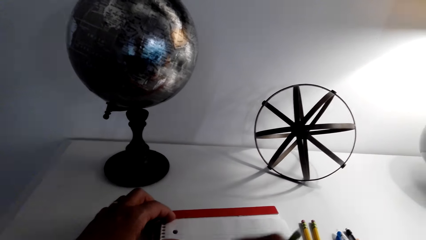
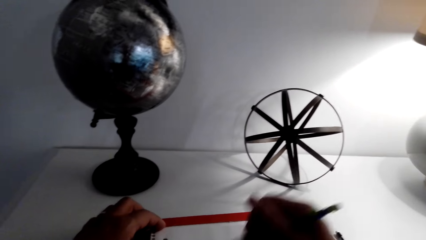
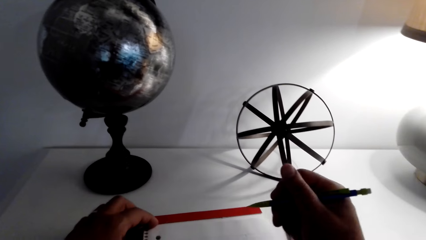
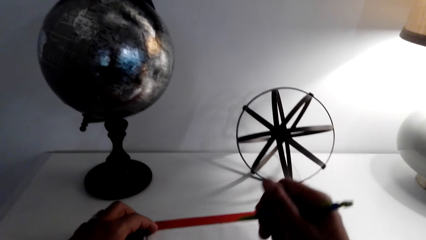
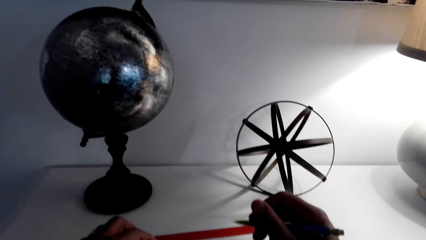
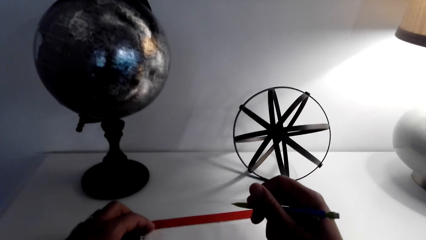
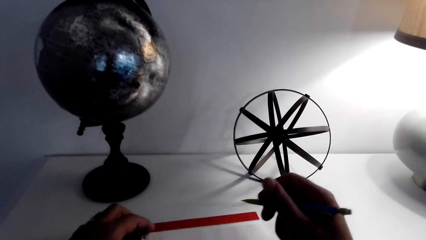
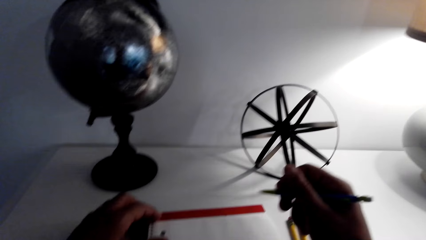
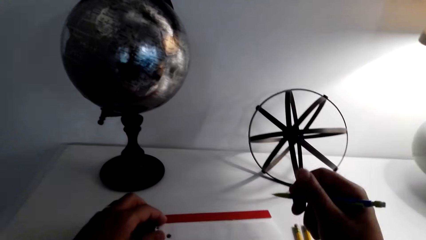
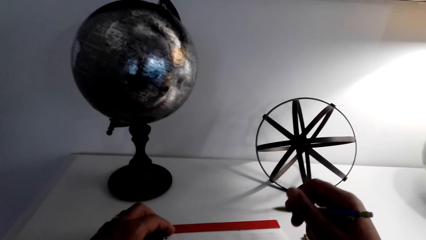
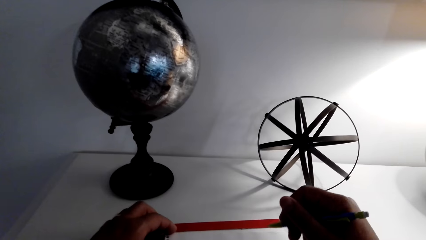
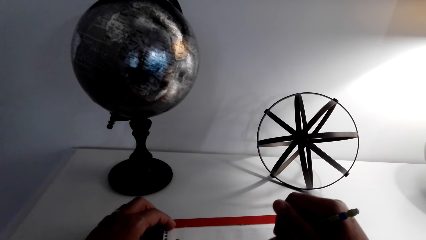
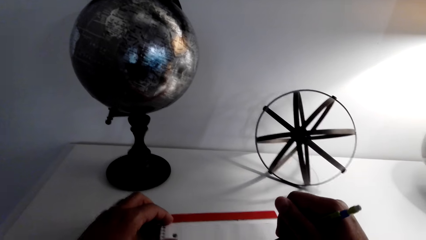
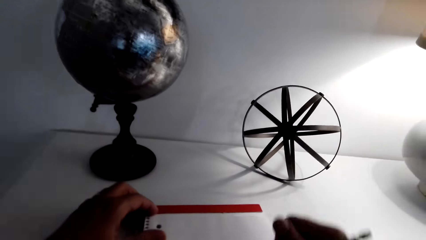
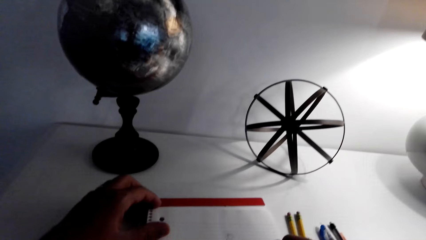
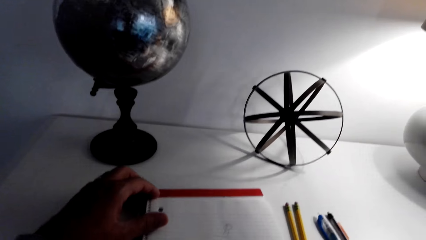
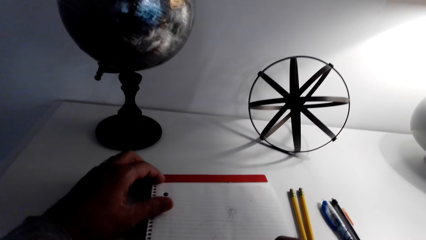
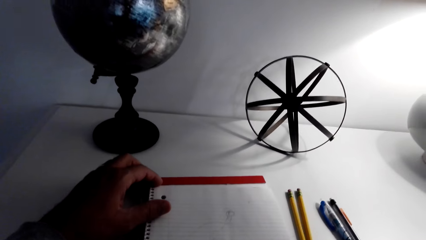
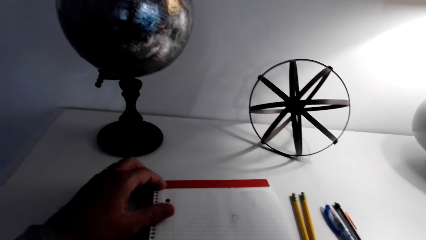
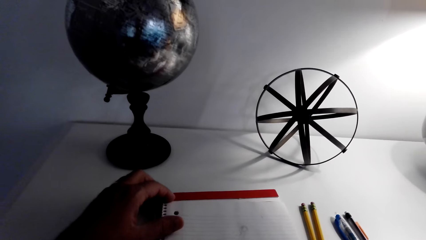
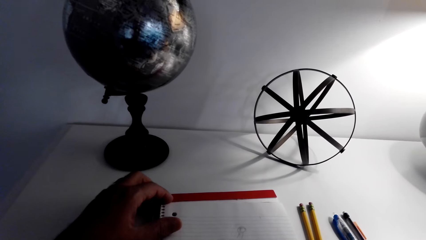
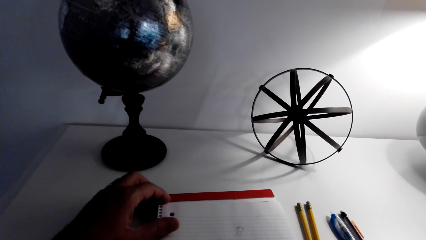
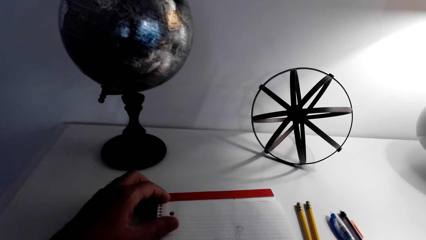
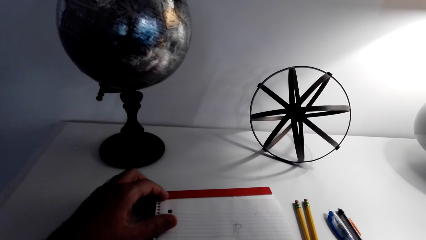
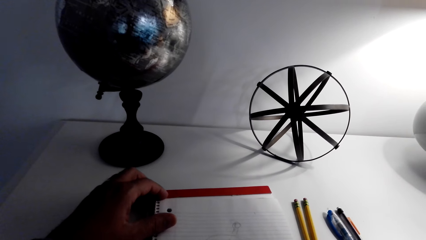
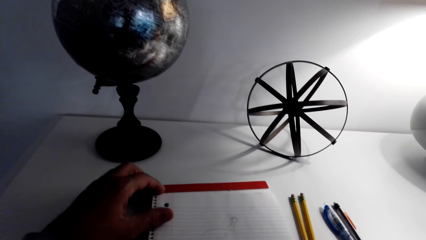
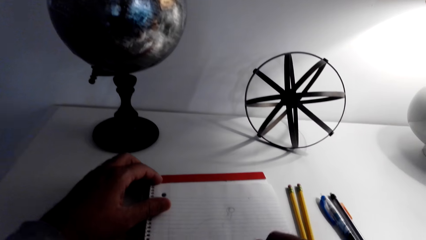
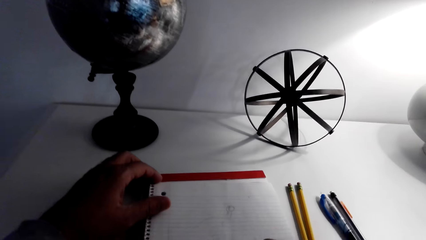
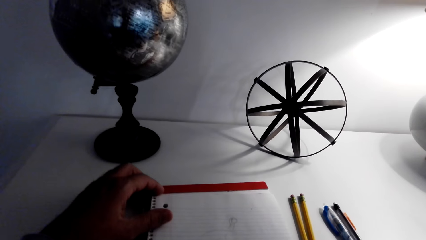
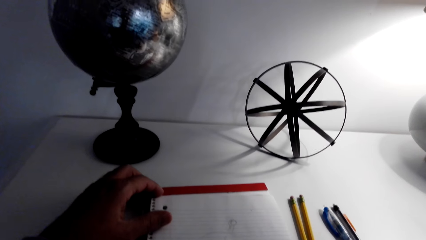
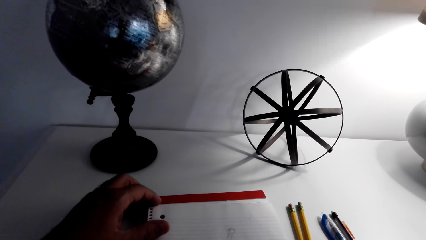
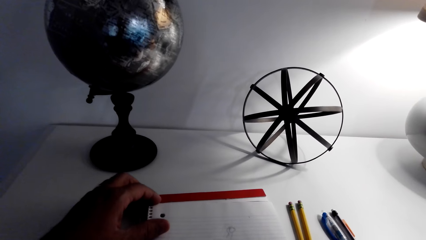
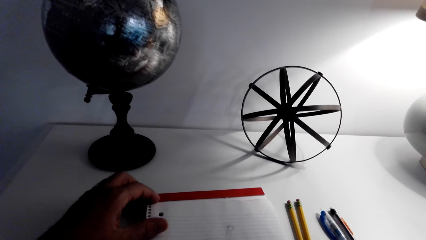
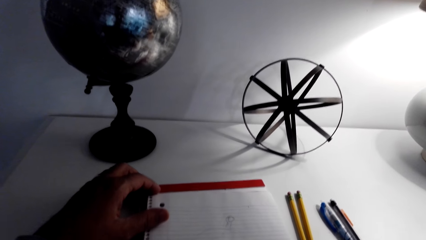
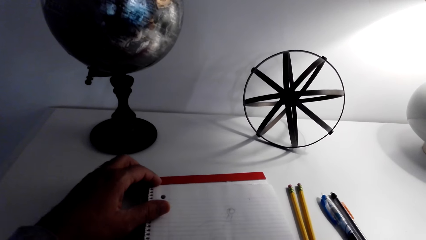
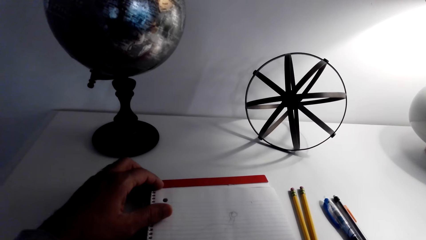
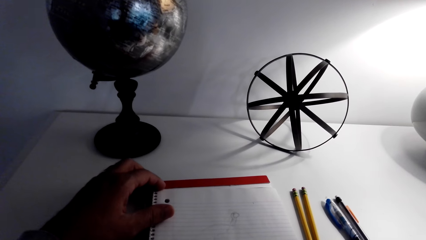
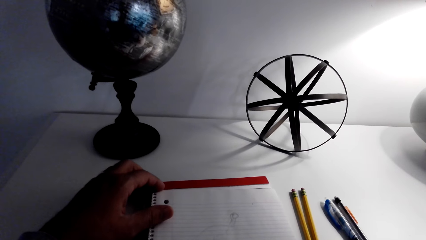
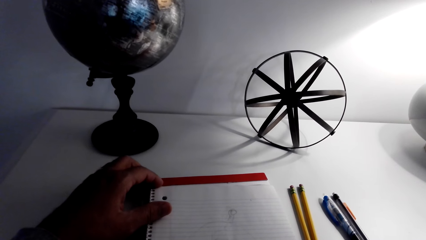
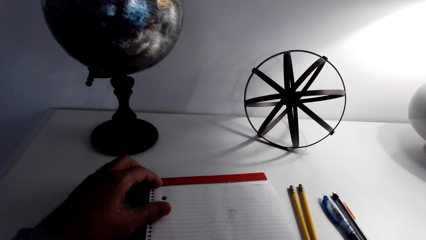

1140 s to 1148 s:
The camera wearer lifts their right hand. They draw.

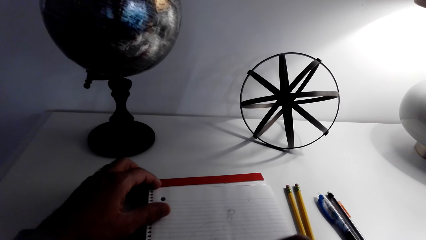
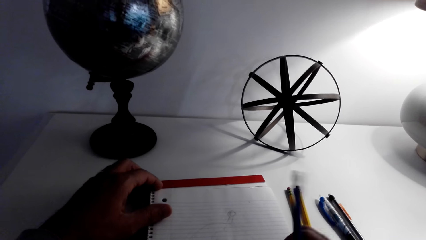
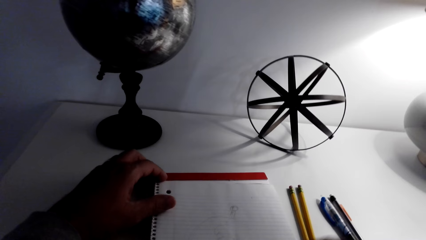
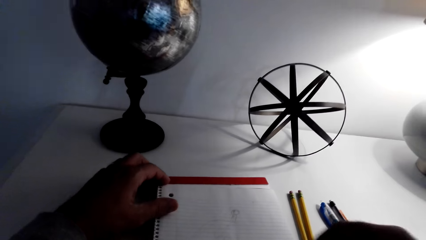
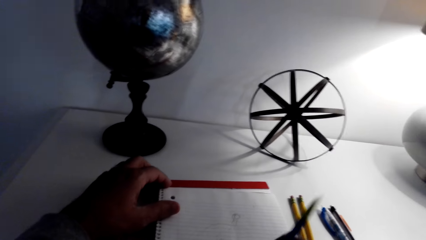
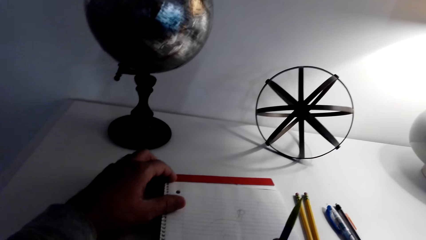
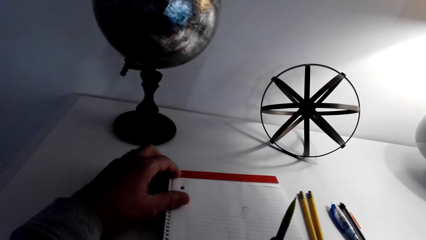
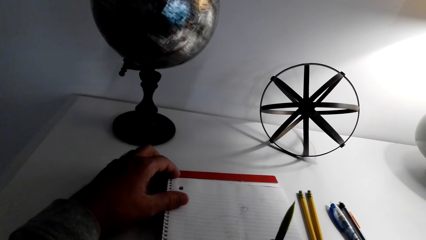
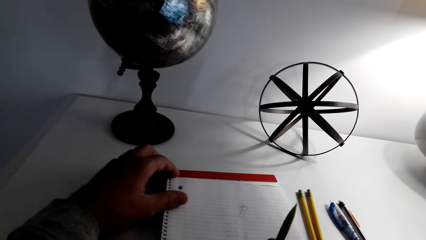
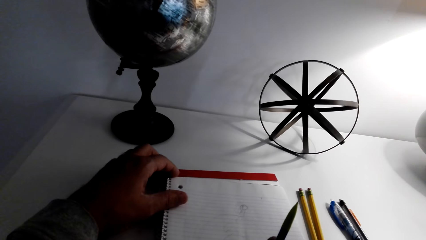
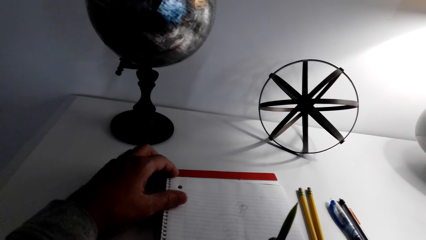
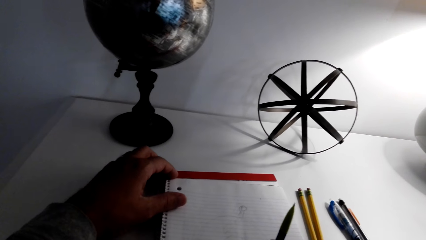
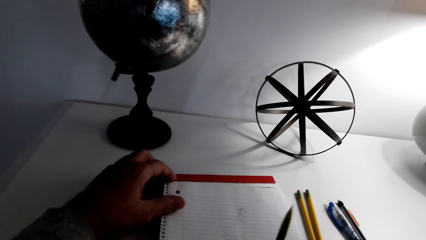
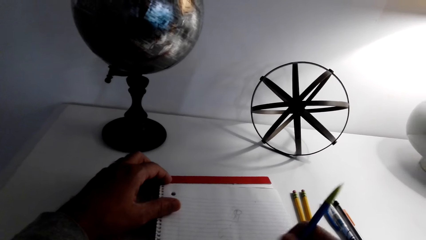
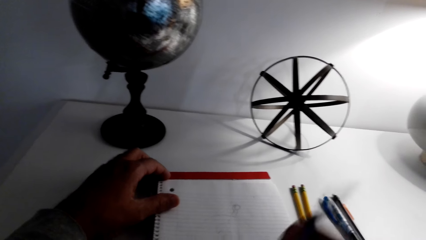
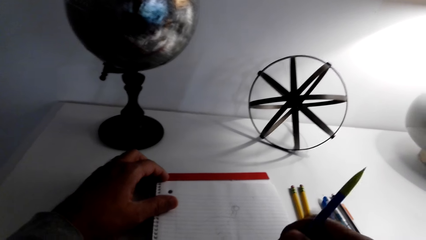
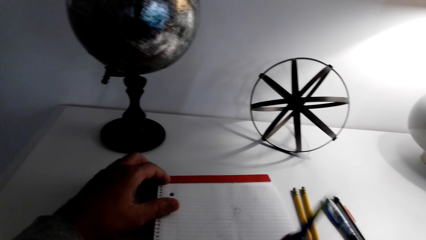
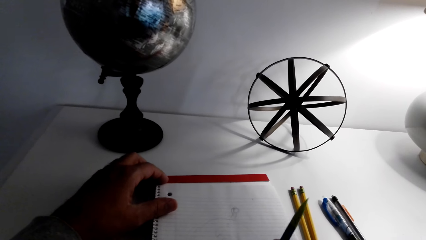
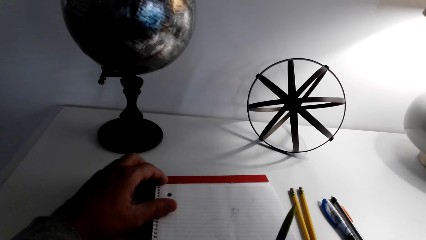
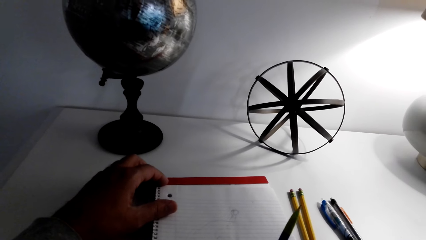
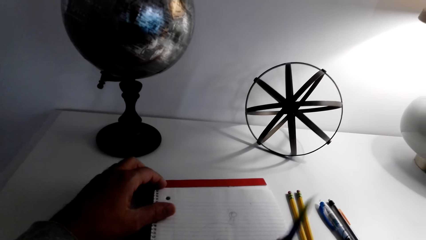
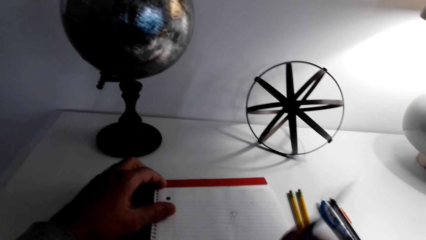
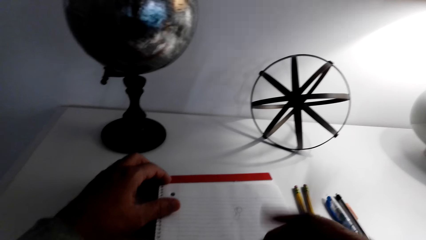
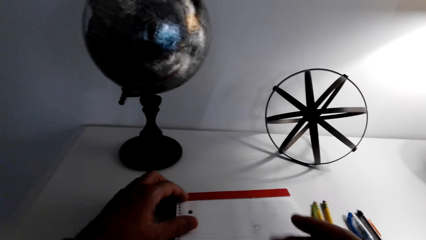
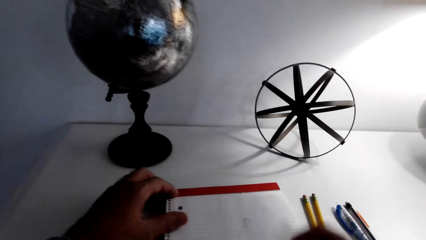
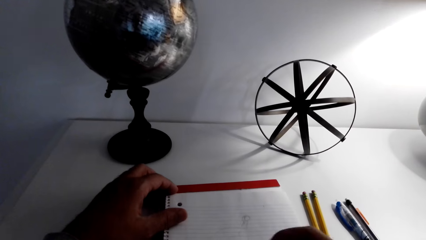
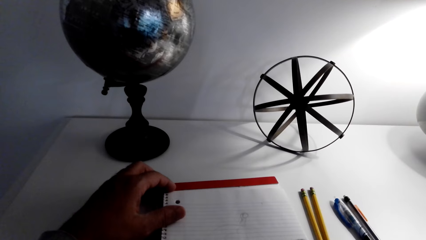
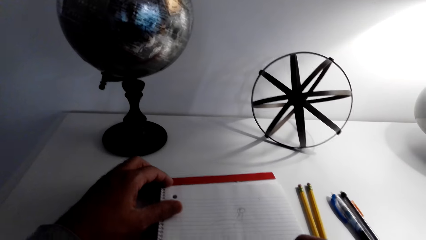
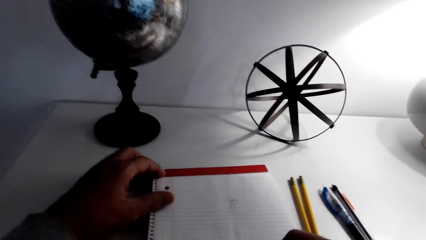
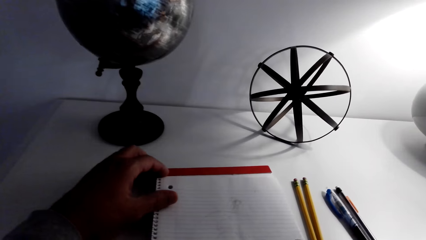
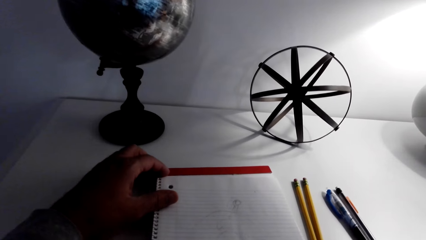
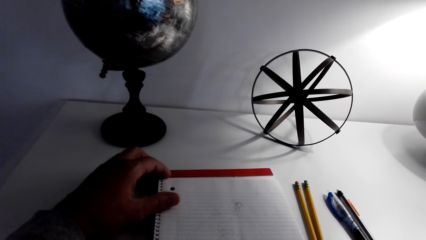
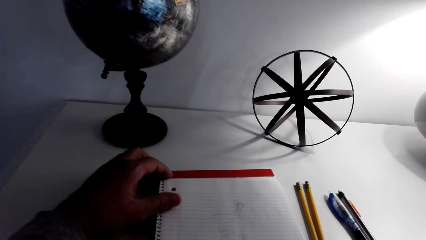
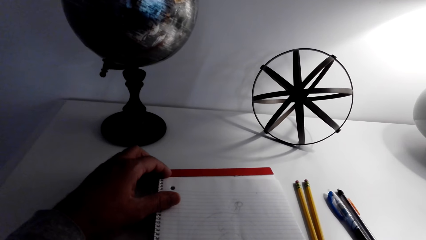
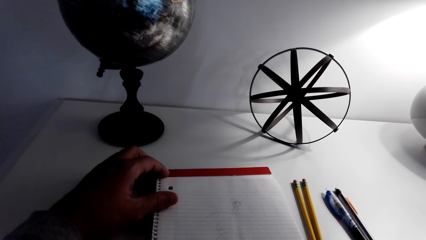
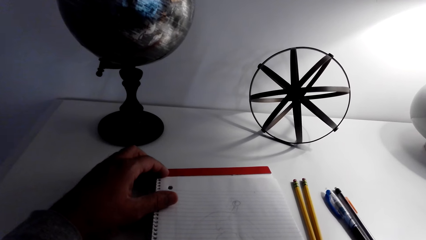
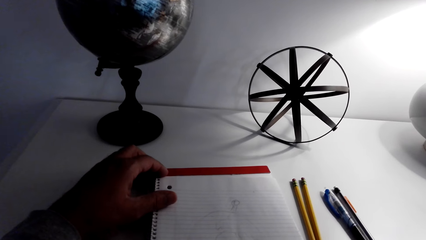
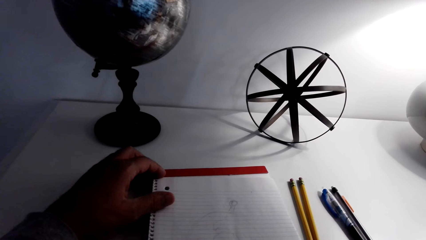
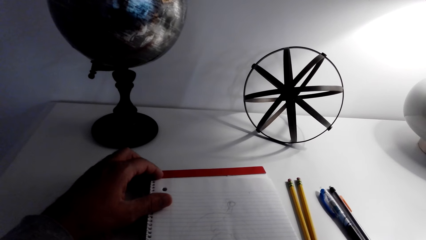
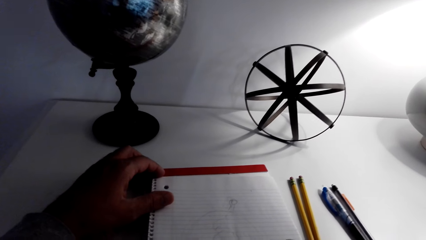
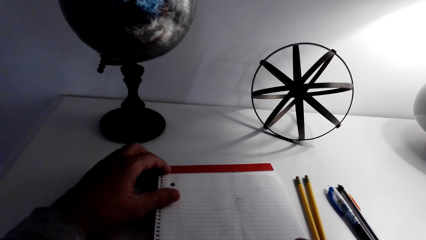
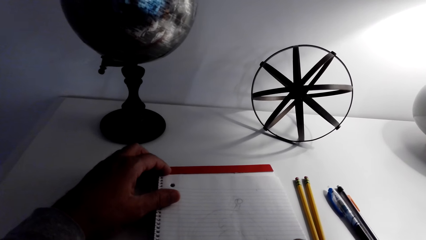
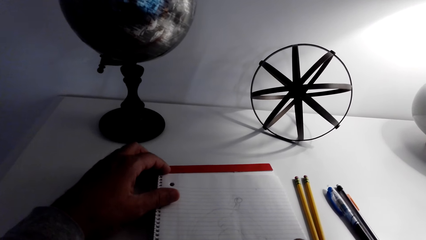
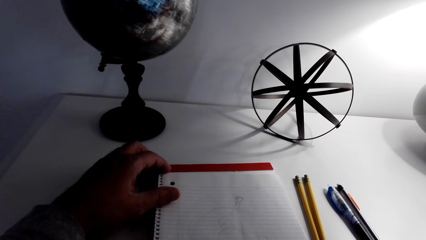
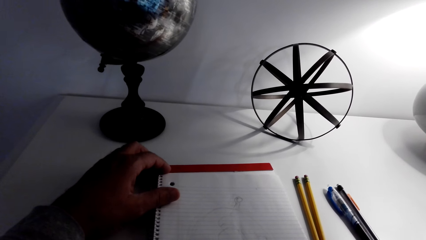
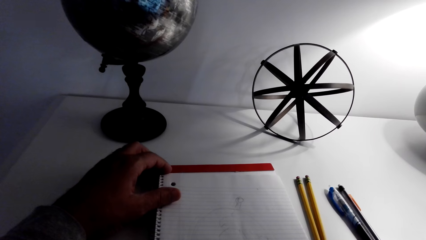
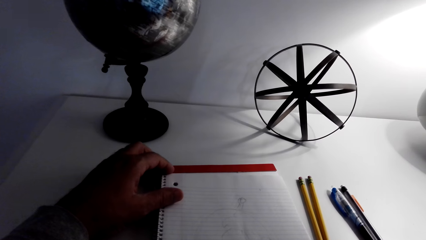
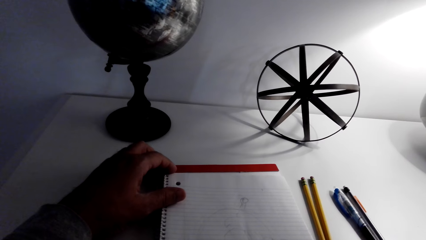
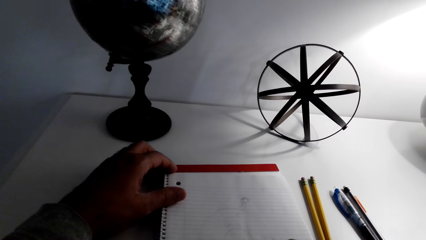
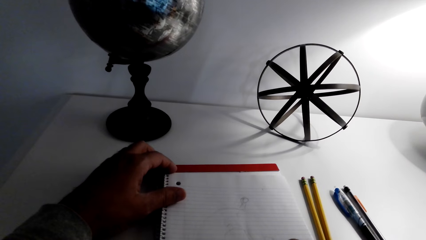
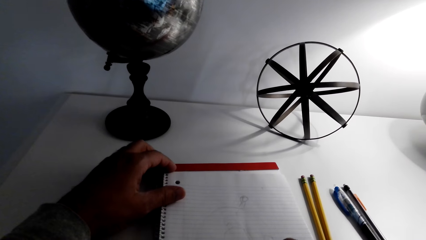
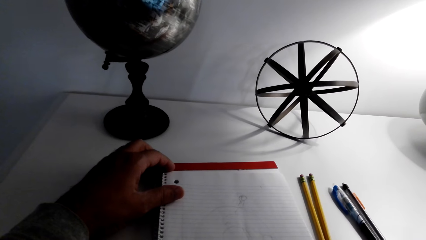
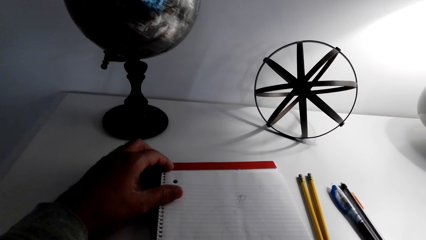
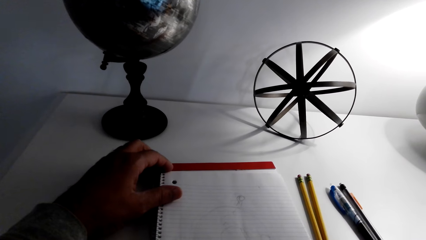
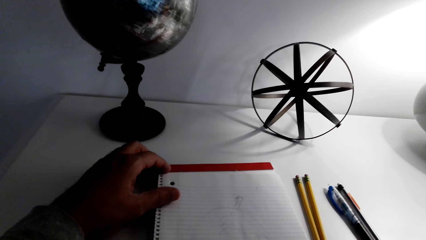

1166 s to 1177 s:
The camera wearer erases on the drawing. They wipe the drawing with their hand. They draw.
